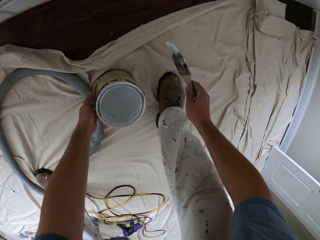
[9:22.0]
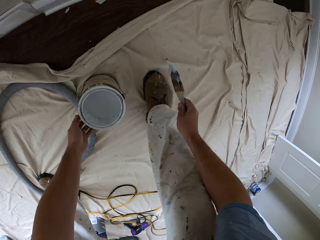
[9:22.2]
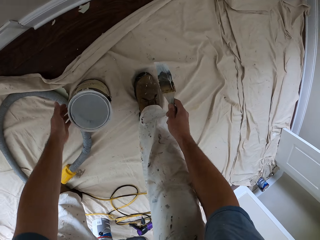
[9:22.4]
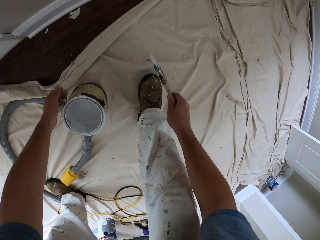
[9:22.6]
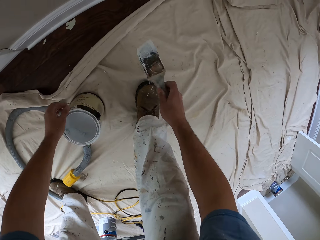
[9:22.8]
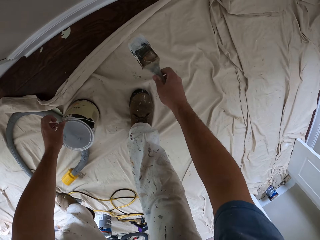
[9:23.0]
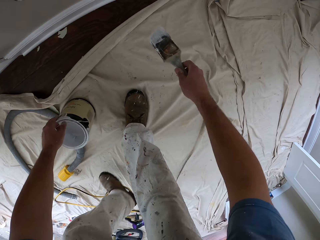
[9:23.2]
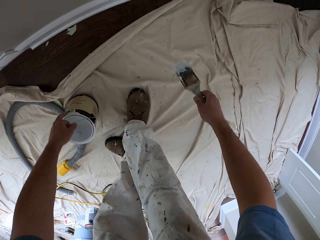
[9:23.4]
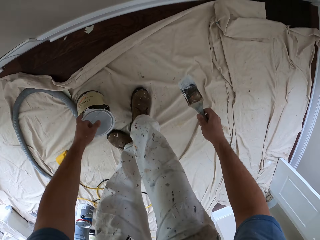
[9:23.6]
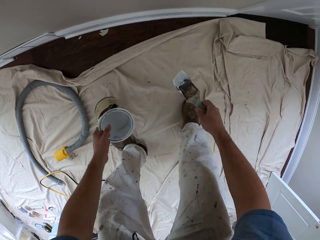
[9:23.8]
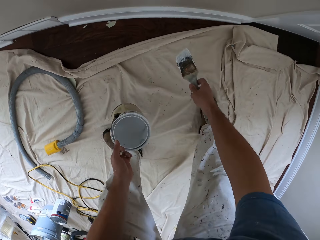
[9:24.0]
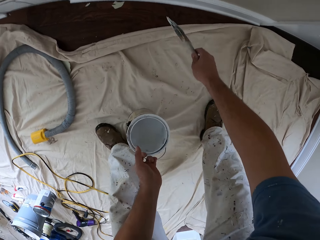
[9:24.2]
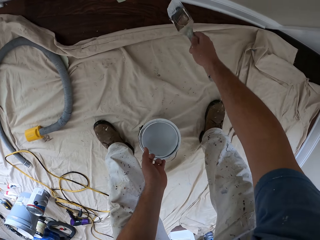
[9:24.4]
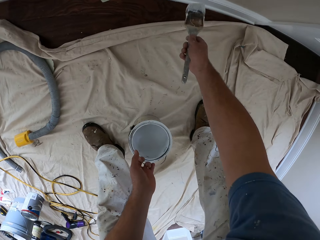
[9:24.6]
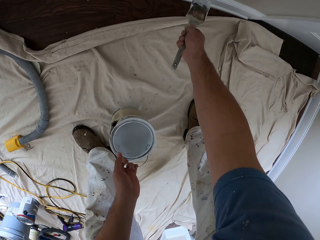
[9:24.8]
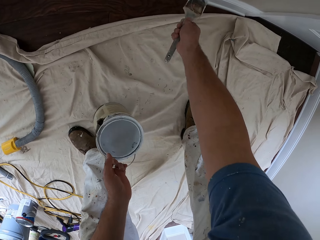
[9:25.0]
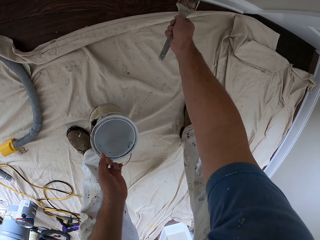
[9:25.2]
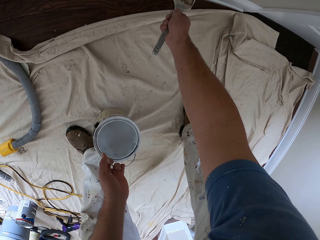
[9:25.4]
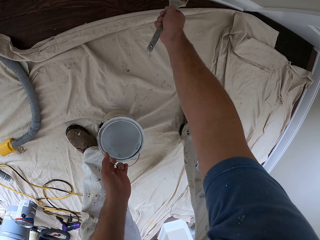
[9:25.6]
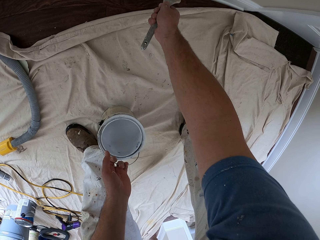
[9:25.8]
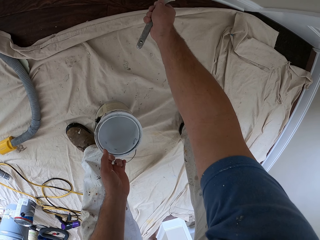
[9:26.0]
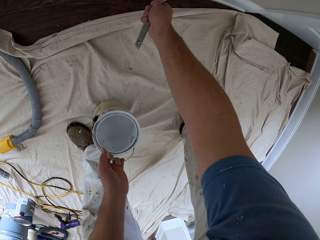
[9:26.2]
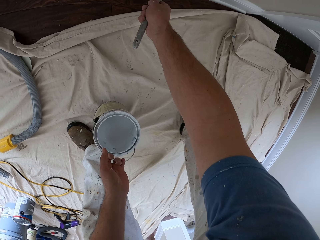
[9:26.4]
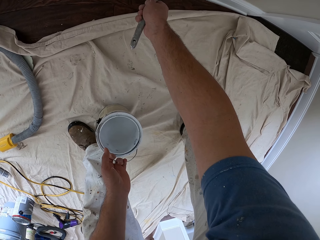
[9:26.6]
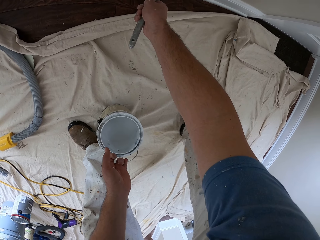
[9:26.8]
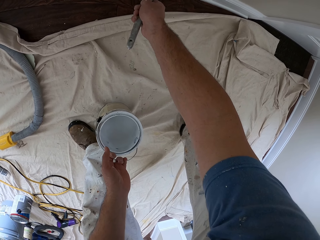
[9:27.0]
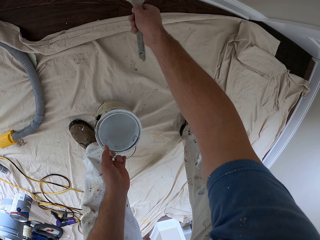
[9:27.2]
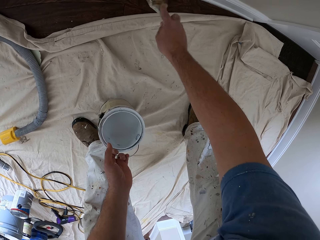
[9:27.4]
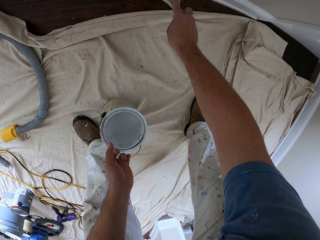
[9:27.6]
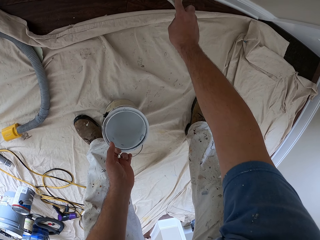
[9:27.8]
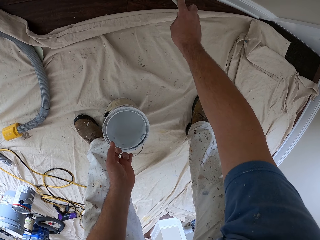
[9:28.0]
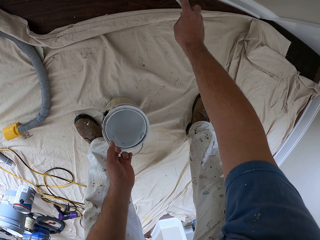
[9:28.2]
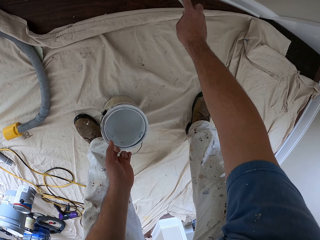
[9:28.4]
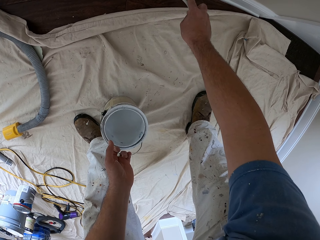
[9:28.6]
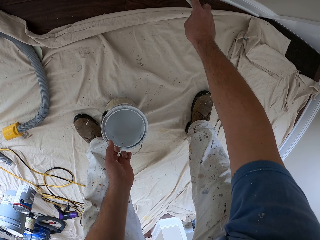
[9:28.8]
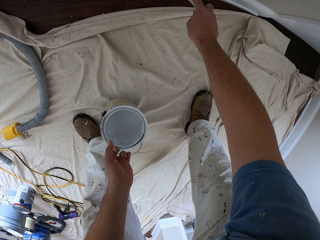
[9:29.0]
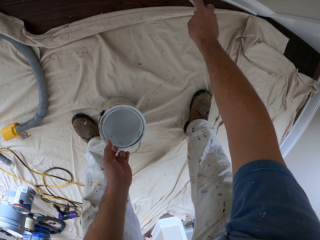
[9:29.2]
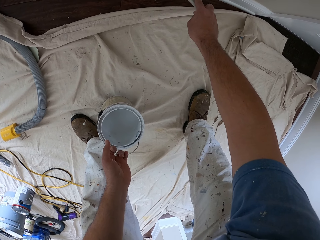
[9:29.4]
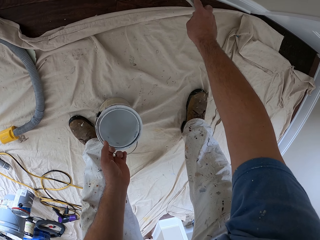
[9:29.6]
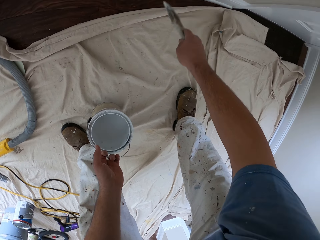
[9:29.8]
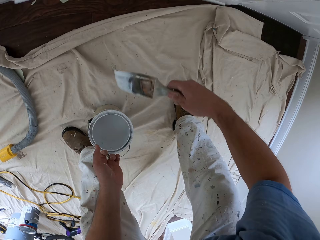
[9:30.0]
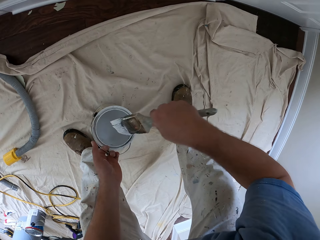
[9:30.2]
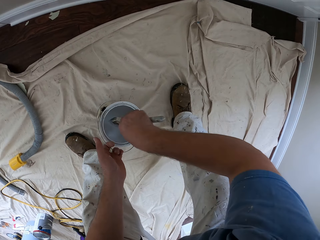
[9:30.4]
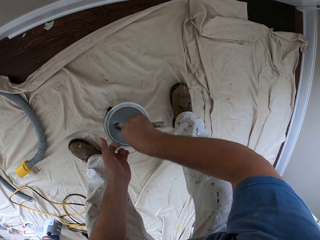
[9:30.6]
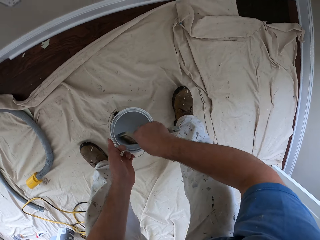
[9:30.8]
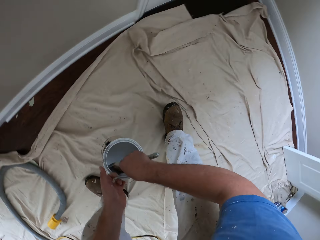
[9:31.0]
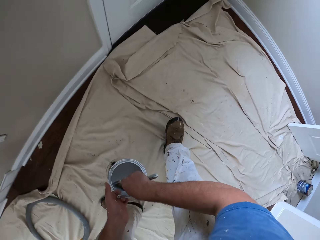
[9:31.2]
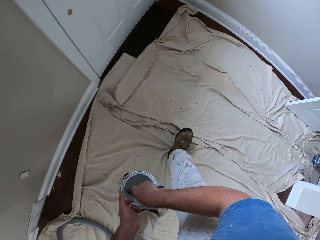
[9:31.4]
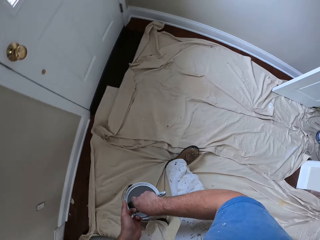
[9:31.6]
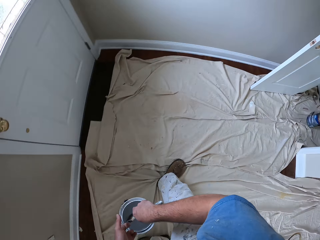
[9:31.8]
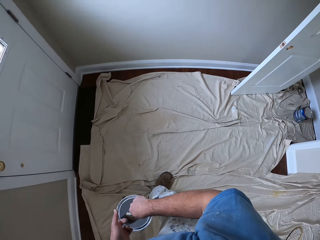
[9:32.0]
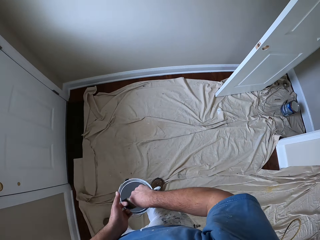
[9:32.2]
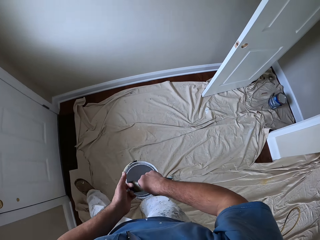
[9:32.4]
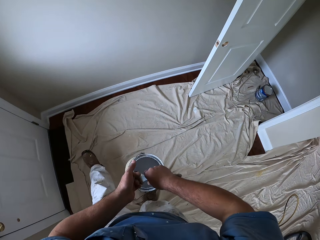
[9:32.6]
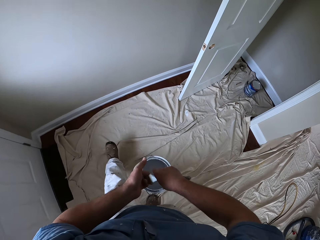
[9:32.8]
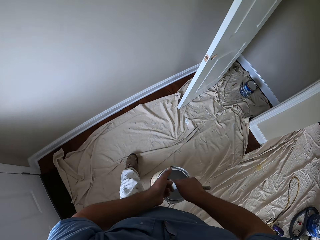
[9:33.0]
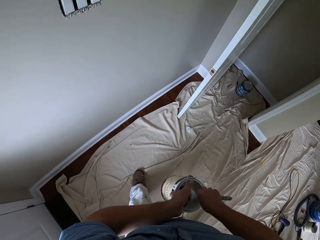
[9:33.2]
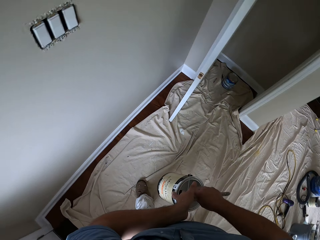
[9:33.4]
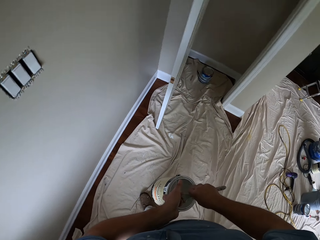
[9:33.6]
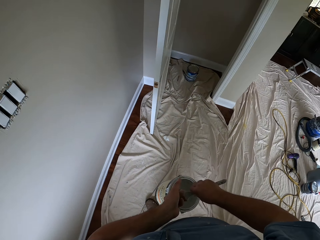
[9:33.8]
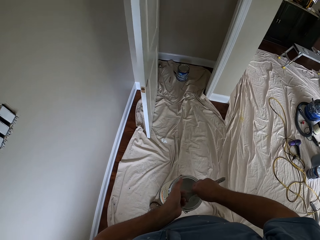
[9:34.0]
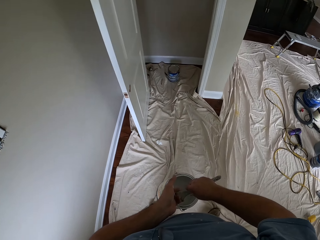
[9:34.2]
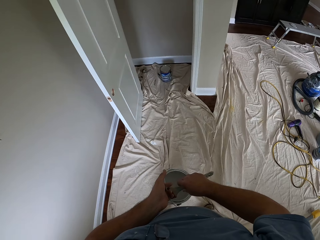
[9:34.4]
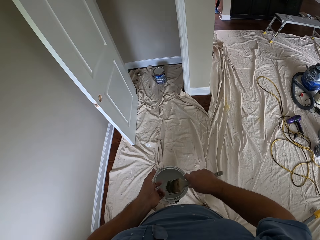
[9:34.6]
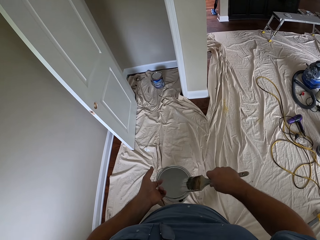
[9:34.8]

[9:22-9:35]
The camera wearer lifts his hand from the wood. He holds the container containing paint. He lifts the paint container from the floor. He walks in the room. He paints the bottom of the wall white with the paint brush. He dips the paint brush into the paint container. He stands upright. He walks in the room.

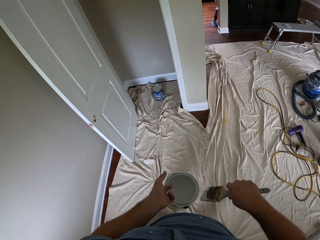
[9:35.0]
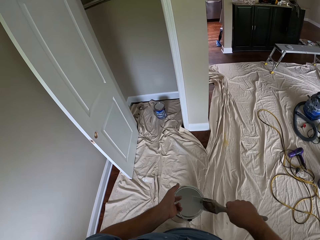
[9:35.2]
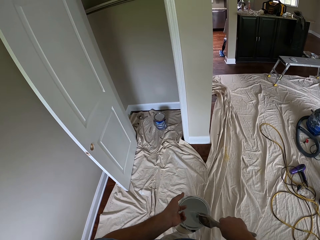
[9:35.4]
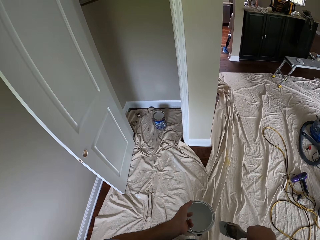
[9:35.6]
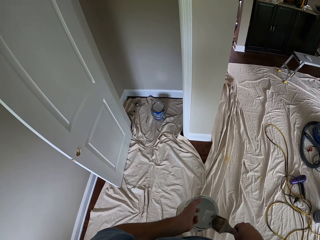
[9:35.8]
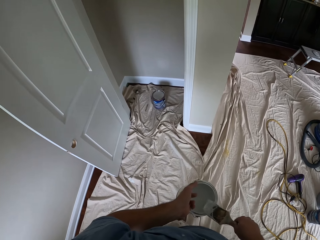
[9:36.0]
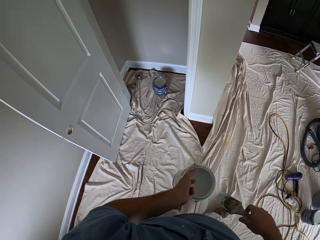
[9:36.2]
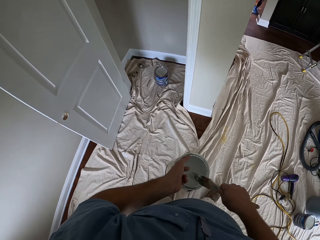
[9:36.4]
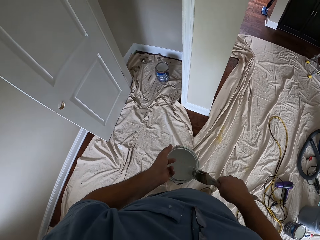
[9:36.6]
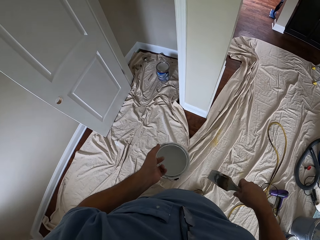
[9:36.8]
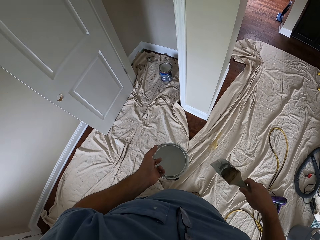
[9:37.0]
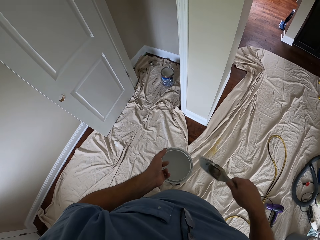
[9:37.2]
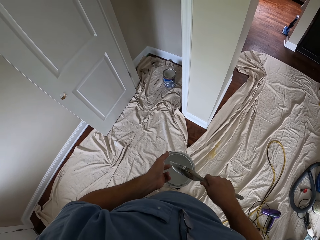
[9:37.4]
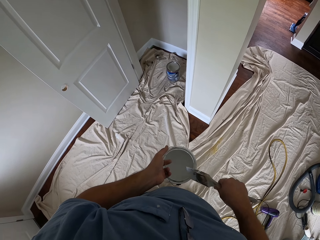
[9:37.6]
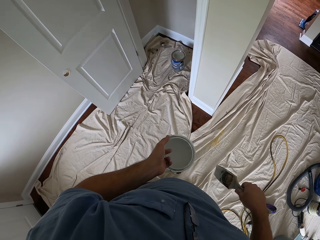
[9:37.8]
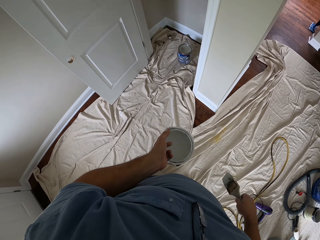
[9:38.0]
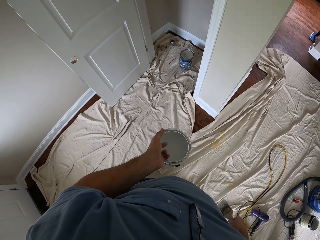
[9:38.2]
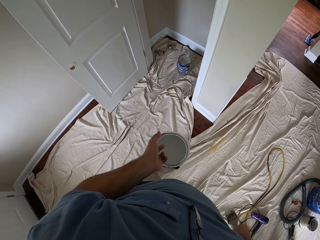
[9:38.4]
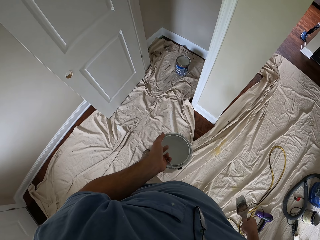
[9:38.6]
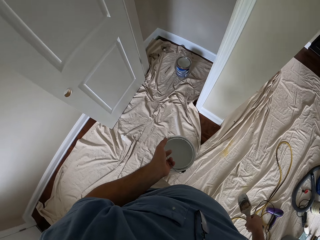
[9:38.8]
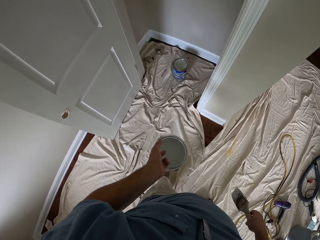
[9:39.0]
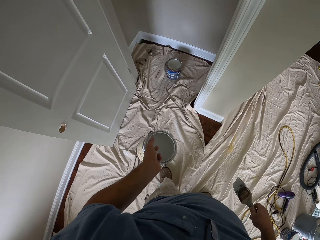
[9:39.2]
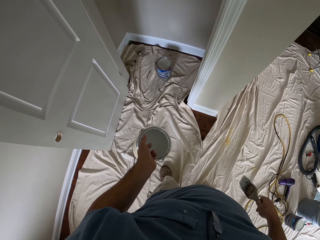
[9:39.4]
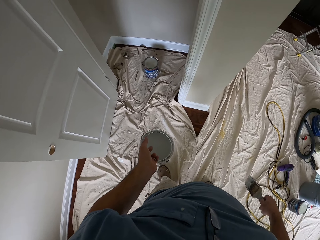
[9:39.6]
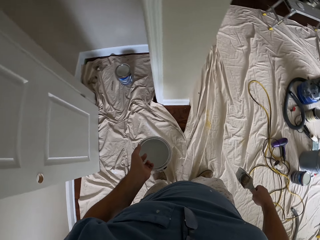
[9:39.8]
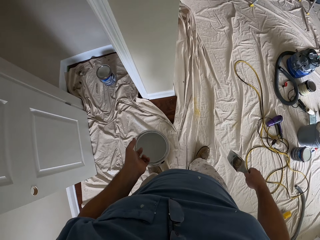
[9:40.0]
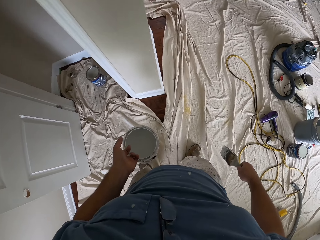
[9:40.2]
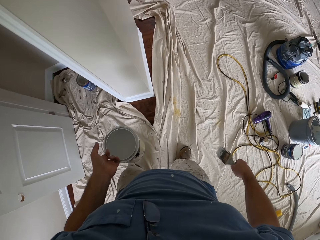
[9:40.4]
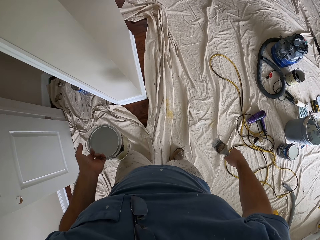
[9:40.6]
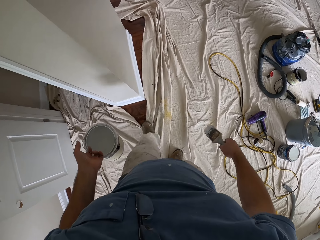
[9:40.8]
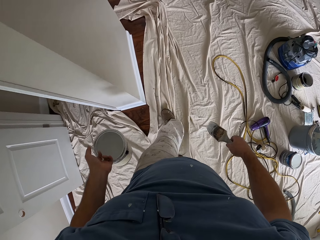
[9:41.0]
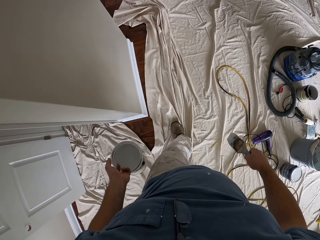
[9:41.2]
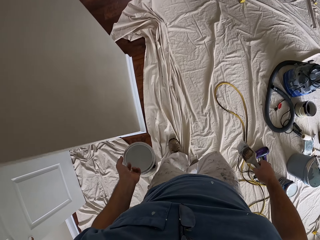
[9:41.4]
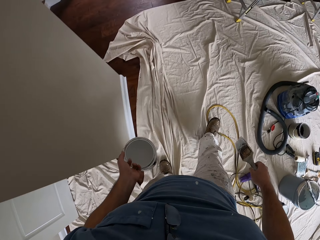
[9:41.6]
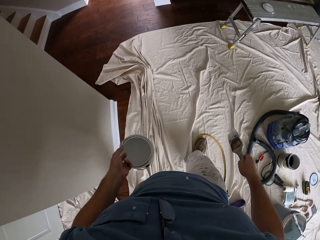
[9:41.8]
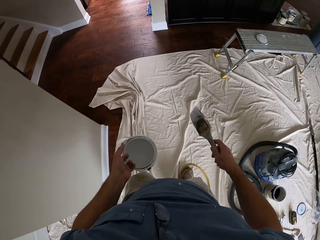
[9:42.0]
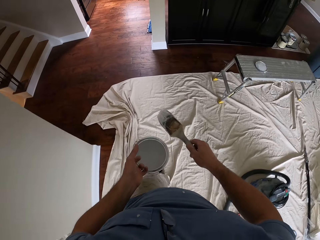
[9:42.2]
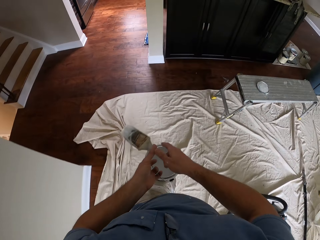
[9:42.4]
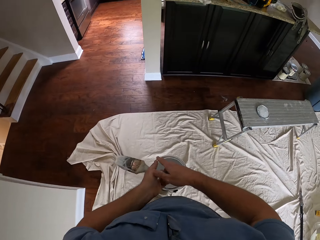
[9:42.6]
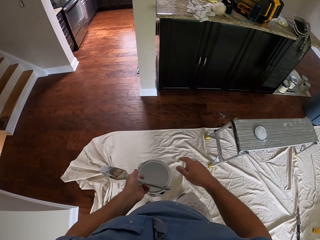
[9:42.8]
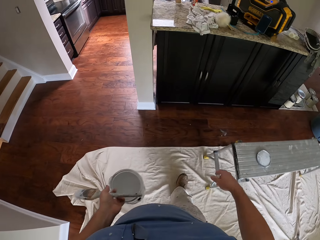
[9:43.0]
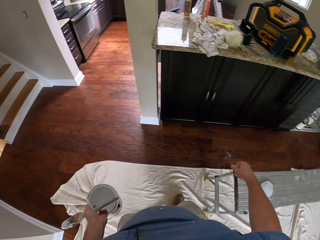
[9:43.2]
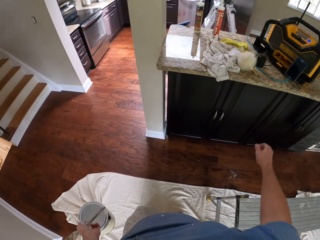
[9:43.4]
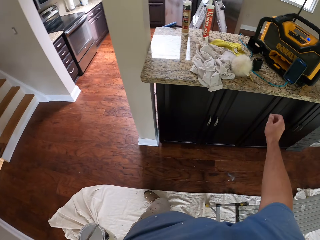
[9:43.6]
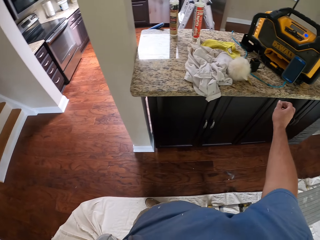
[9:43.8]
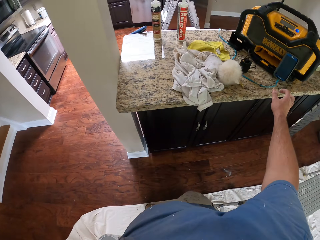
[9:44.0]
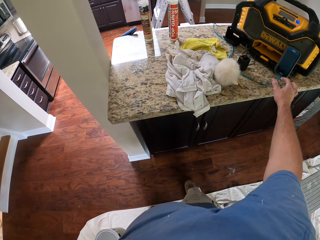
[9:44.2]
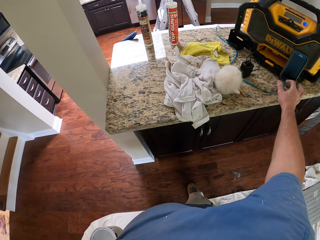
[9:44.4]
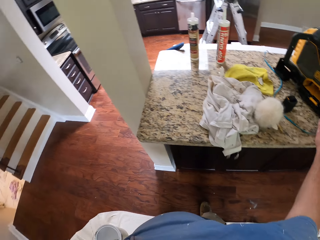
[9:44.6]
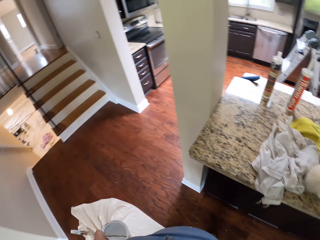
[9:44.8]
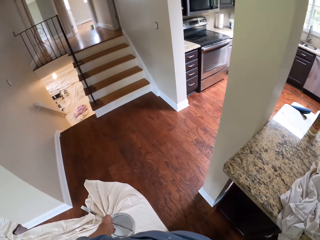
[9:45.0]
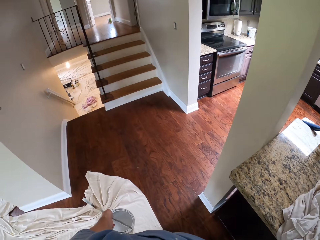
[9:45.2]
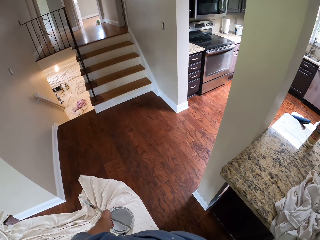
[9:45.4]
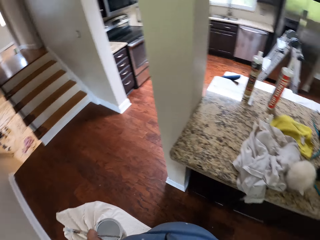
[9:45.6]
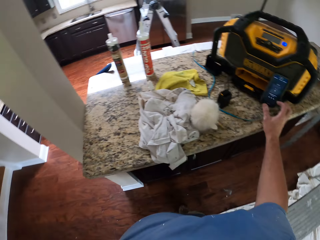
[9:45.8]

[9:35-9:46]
The camera wearer rubs the paint brush on the brim of the paint container. He walks towards his phone. He passes the paint brush to his left hand. He presses his phone.
